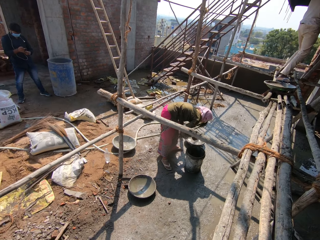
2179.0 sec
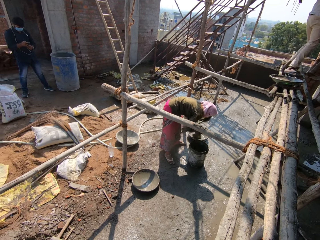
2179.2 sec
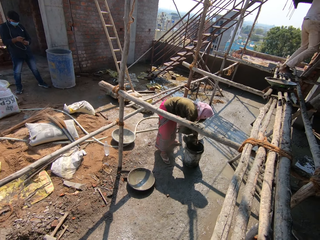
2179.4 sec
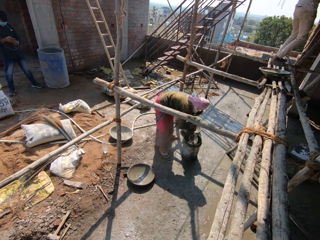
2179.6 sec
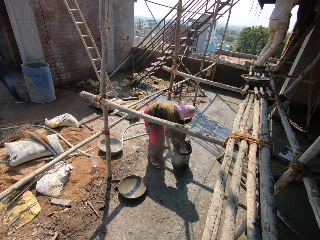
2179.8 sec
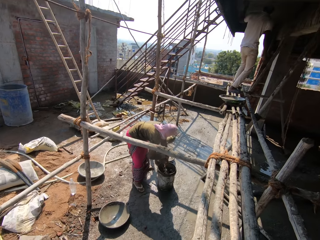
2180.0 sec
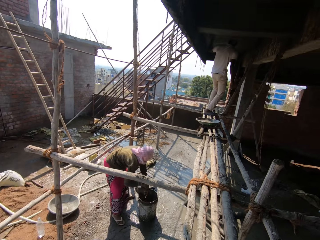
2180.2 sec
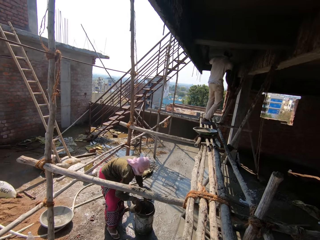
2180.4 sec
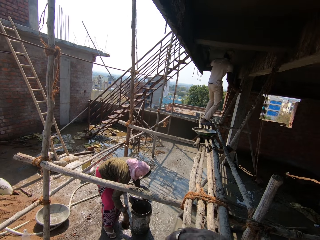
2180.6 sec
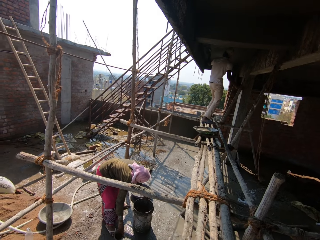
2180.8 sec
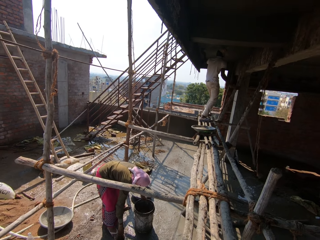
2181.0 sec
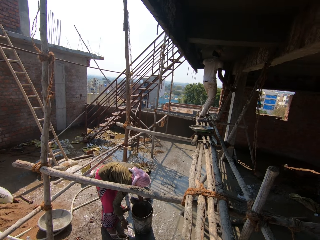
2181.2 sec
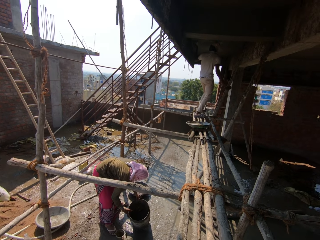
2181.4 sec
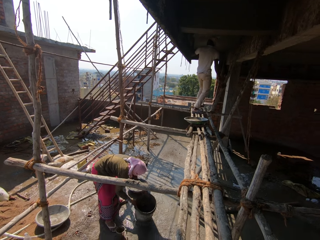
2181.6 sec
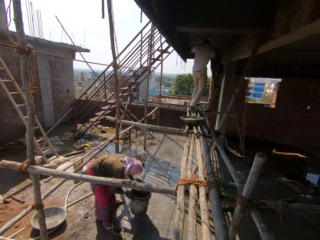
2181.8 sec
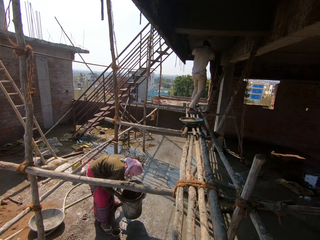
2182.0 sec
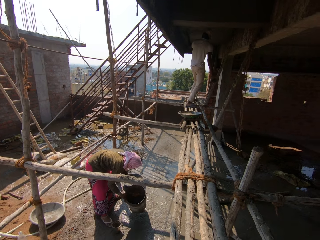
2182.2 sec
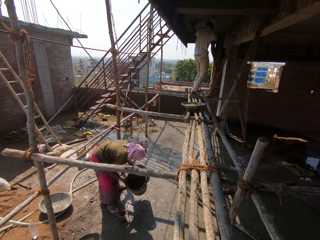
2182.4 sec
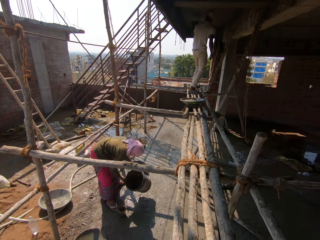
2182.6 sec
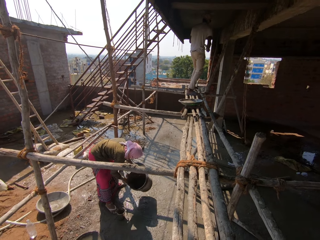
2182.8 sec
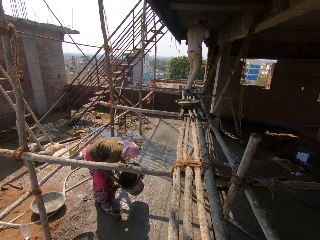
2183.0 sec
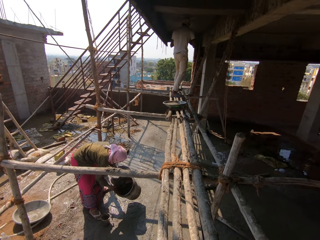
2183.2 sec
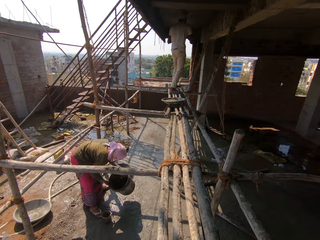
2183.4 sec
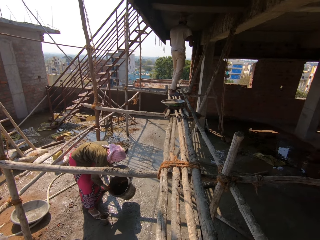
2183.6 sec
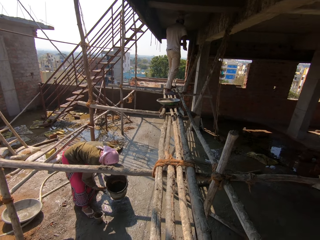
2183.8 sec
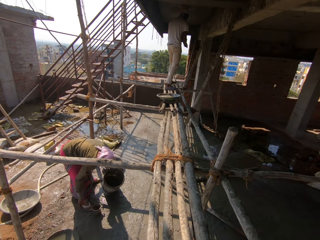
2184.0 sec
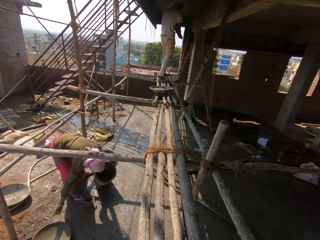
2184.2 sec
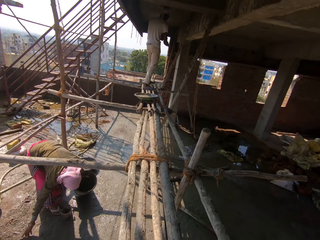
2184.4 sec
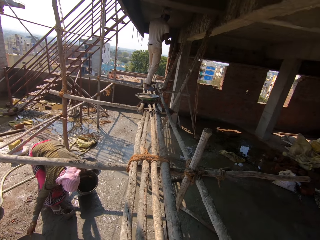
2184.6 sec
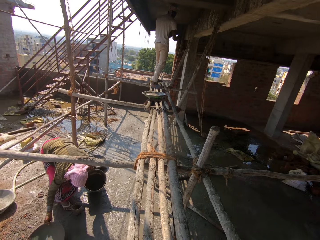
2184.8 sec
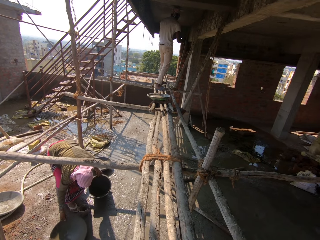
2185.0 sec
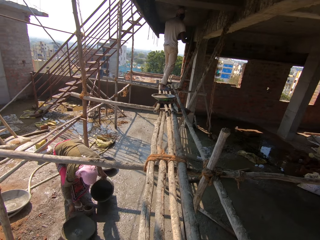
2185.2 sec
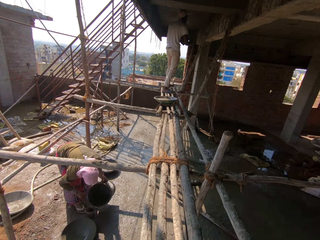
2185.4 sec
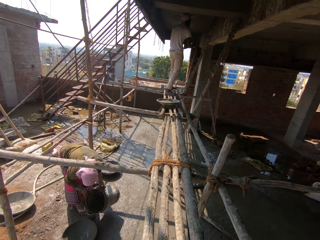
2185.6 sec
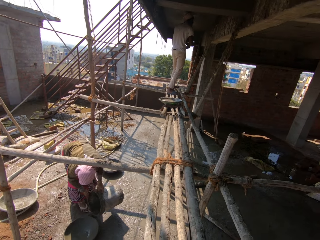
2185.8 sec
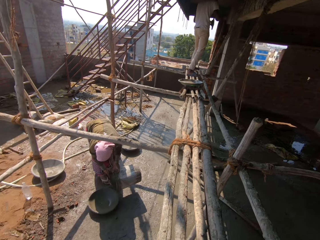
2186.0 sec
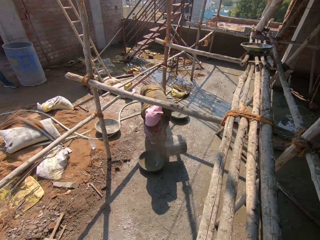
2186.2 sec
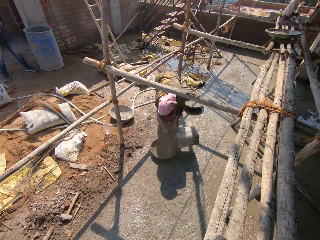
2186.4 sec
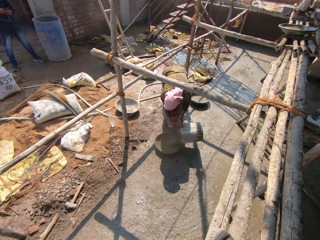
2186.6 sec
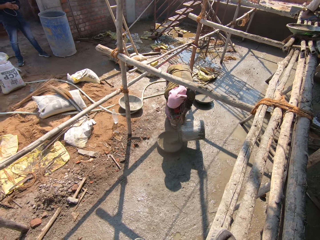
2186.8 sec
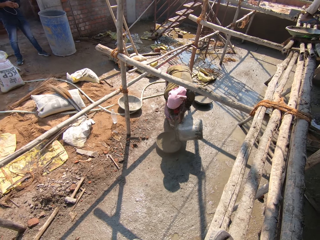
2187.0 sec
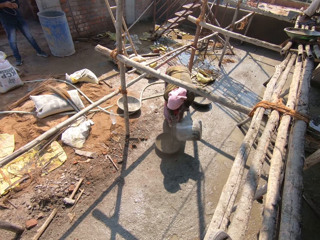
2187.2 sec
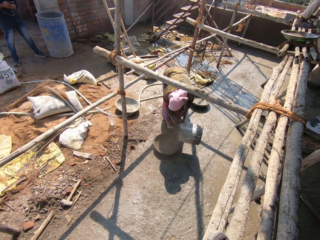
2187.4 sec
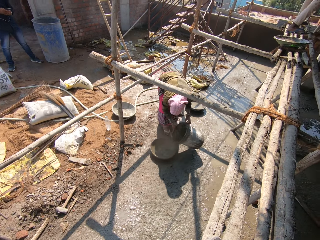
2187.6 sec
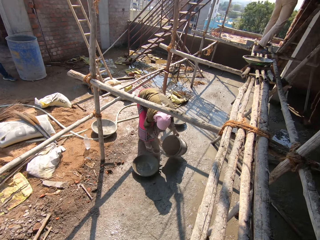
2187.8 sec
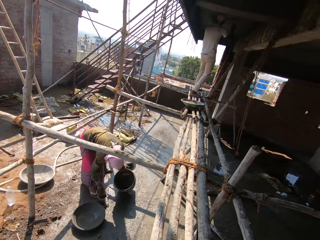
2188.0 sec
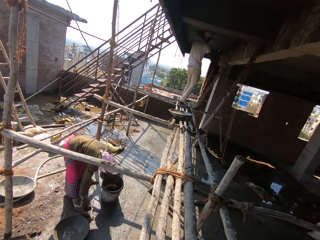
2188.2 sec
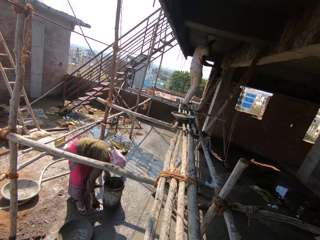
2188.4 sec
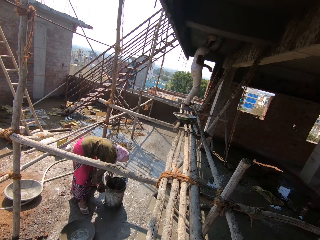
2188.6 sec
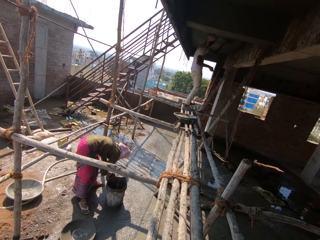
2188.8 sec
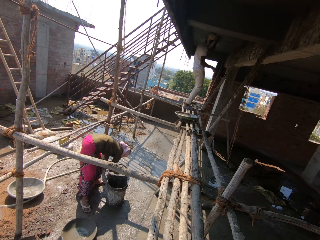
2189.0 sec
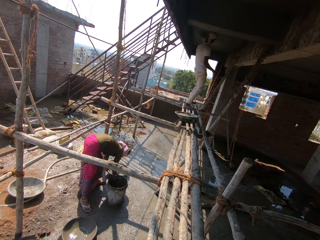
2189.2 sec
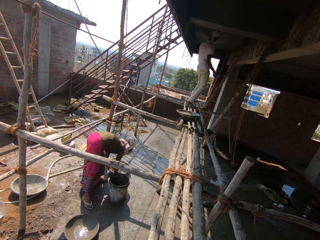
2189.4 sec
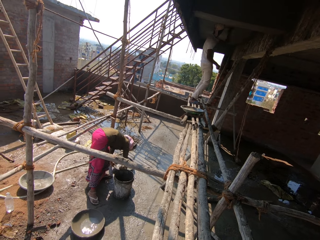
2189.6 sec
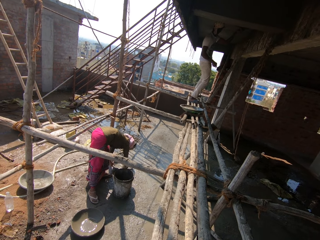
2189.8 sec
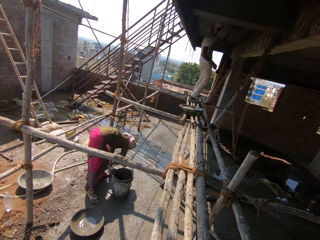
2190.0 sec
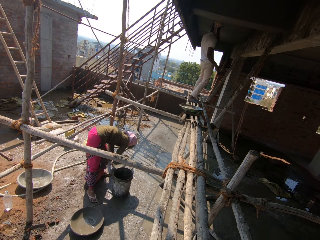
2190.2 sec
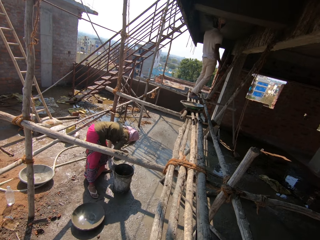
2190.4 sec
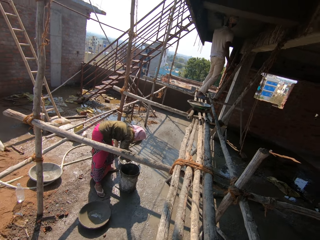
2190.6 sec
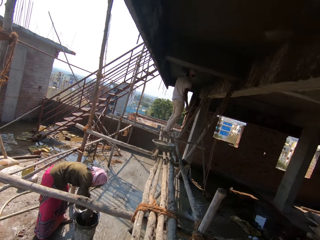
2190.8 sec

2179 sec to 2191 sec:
A person smoothens the ceiling roof. The camera wearer moves a bucket with both hands. They pour cement on the basin.

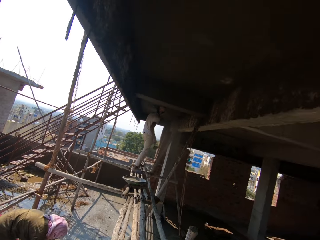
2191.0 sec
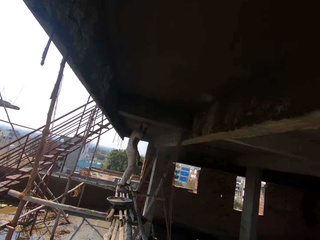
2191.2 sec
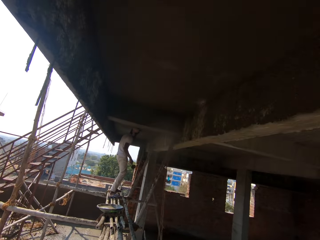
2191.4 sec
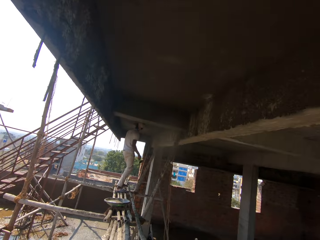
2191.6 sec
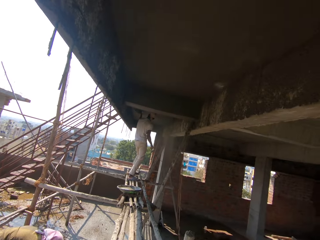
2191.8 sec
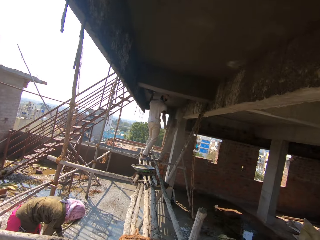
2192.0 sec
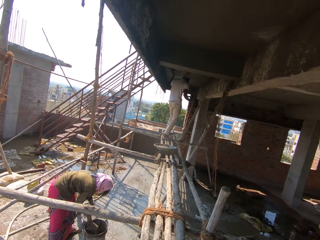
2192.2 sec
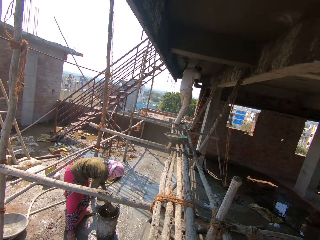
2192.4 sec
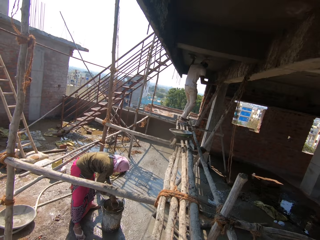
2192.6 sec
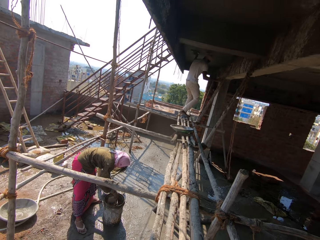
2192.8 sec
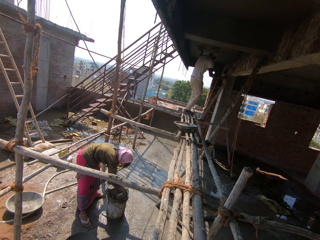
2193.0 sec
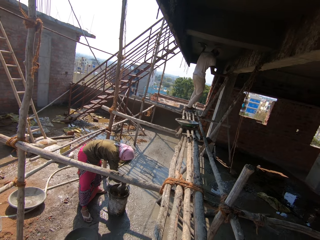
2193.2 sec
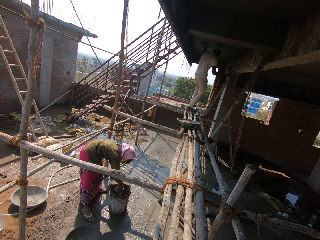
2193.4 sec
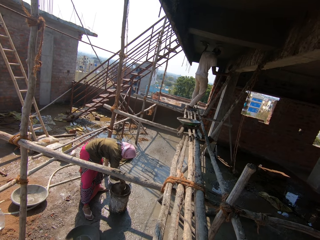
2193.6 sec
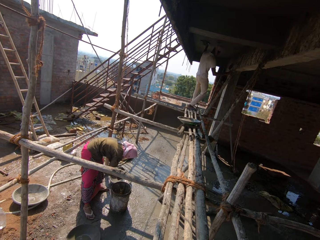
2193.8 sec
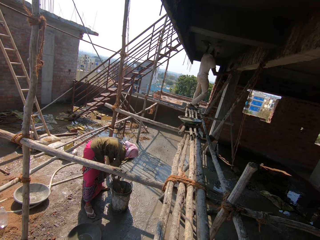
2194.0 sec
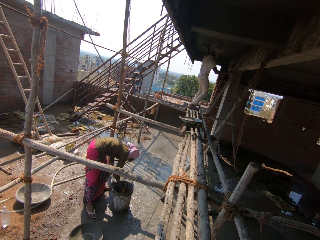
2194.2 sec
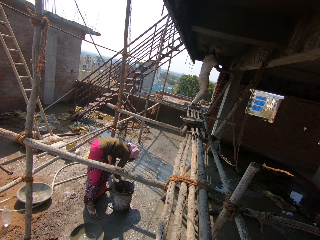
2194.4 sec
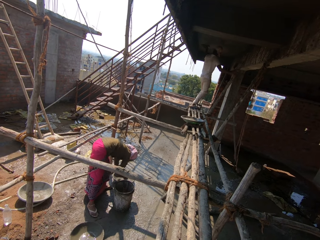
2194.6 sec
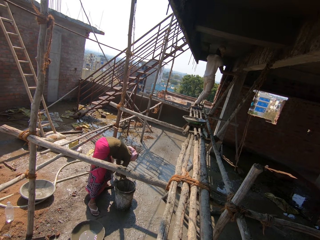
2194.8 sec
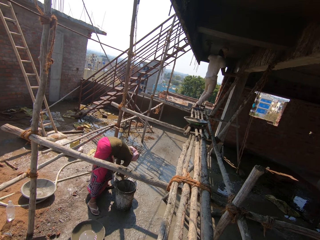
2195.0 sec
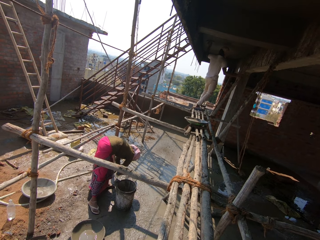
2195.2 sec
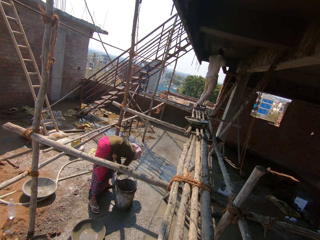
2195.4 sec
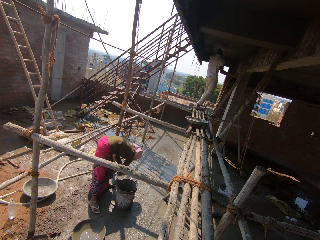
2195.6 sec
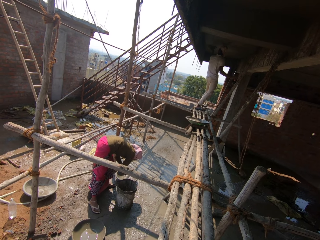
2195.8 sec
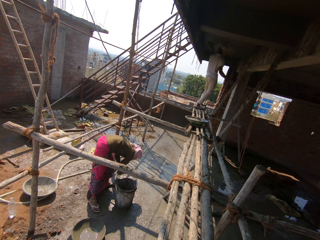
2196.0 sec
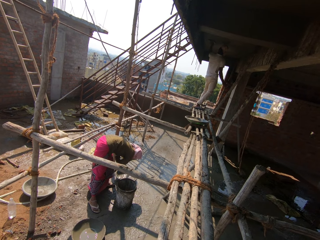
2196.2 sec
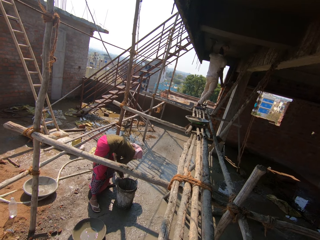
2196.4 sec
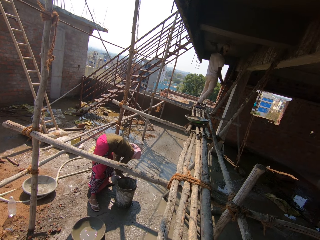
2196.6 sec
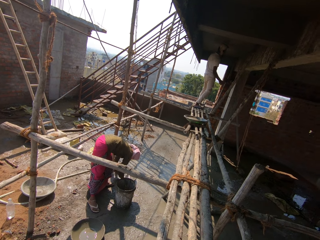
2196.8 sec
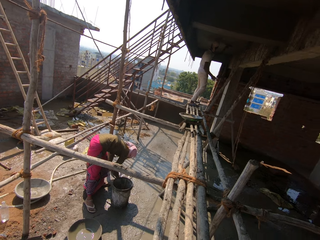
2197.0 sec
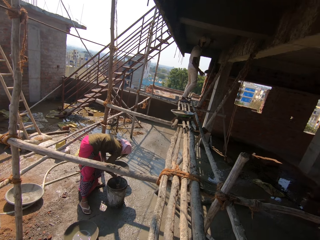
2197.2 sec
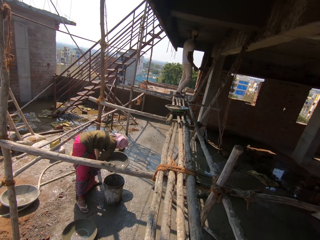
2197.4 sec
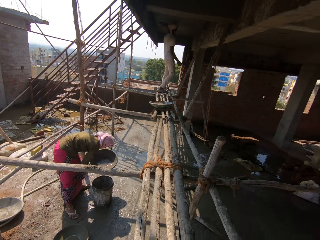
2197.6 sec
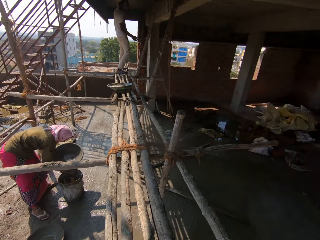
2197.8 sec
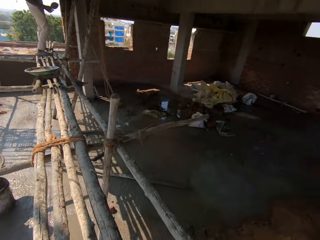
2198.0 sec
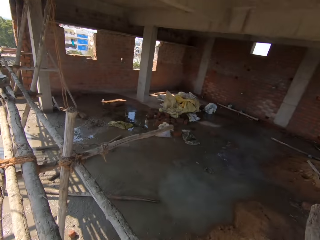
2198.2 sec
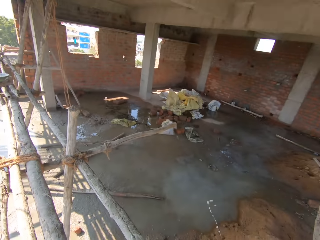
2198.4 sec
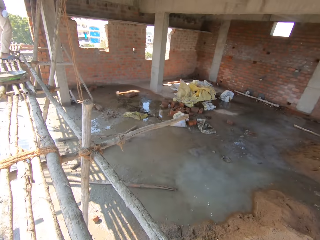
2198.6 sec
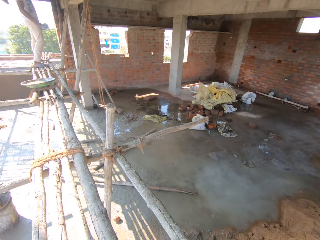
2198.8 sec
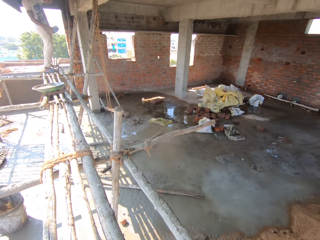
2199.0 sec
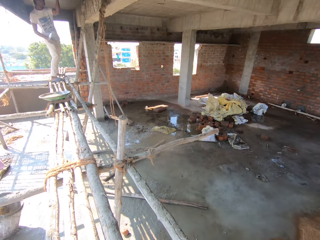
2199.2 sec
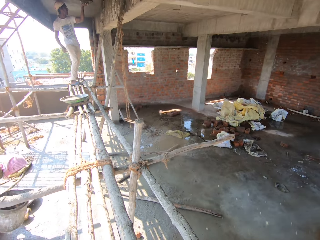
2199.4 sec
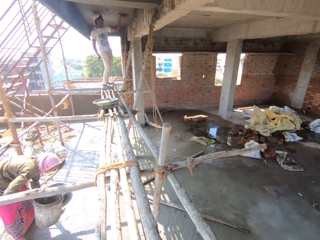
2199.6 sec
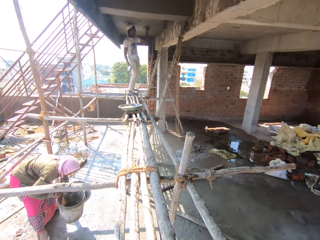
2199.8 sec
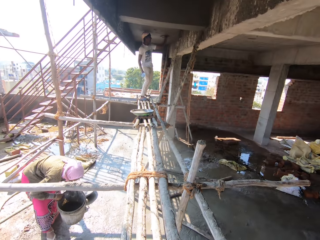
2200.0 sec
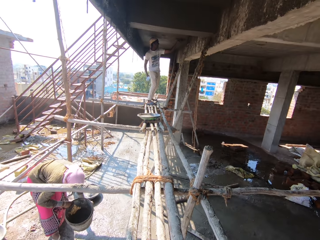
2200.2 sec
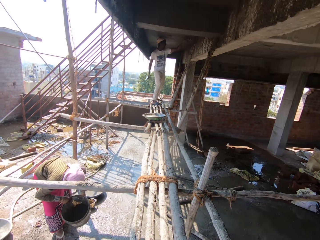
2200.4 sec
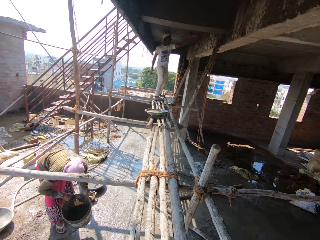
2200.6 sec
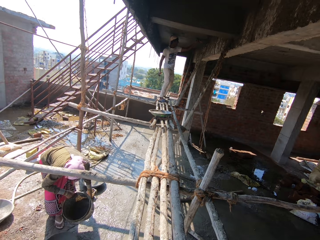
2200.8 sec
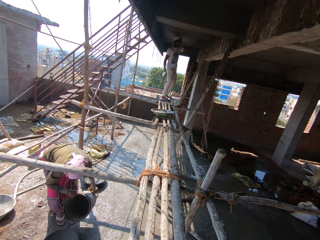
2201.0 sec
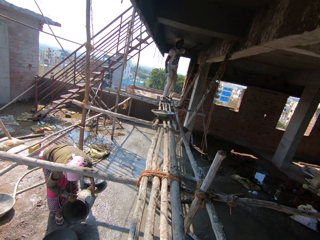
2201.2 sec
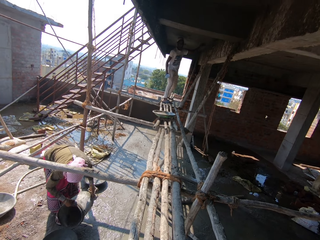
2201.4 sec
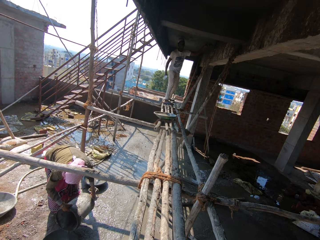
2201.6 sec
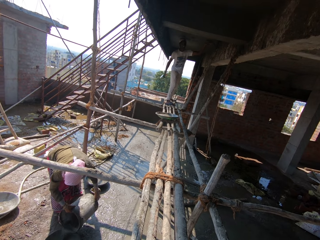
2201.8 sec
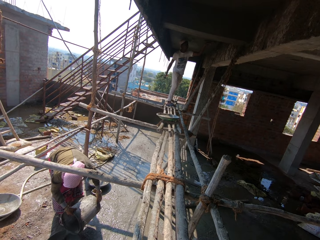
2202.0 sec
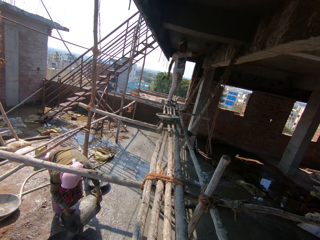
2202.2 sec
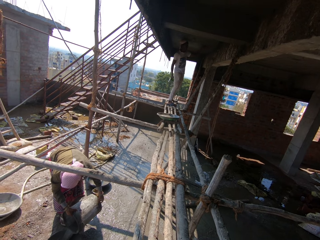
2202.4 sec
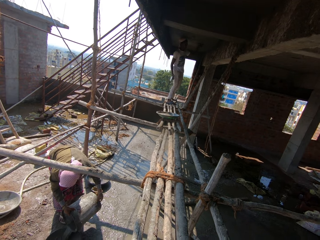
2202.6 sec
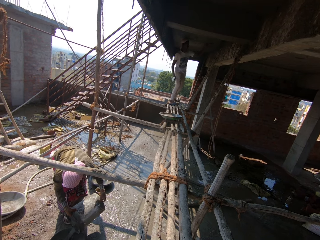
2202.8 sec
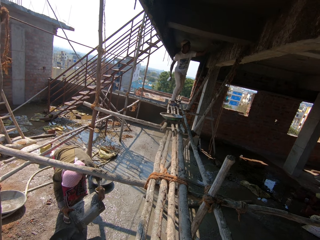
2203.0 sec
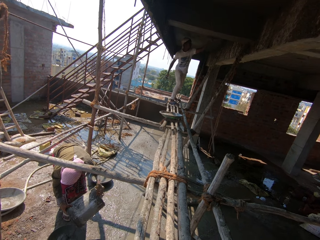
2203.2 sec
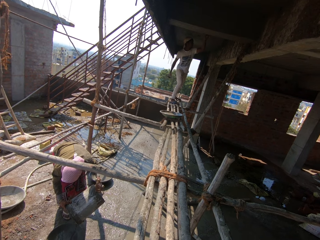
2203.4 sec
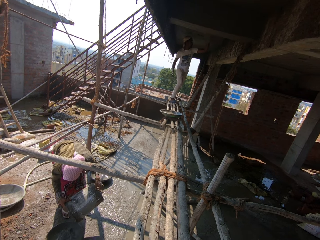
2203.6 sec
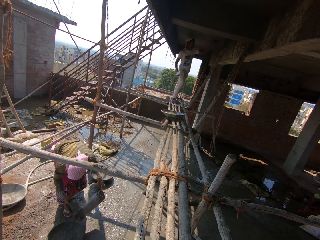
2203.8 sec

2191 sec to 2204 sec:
A person smoothens the ceiling roof. The camera wearer stirs cement on the bucket. They pour the cement on the basin.
